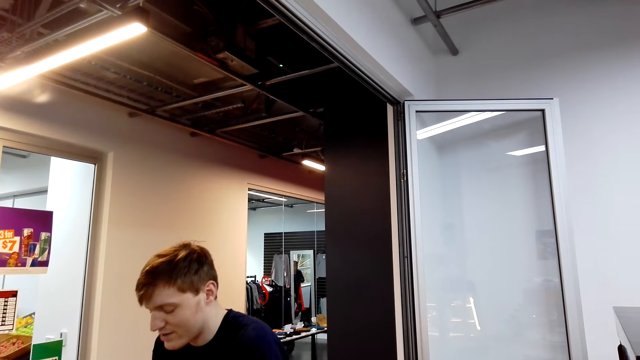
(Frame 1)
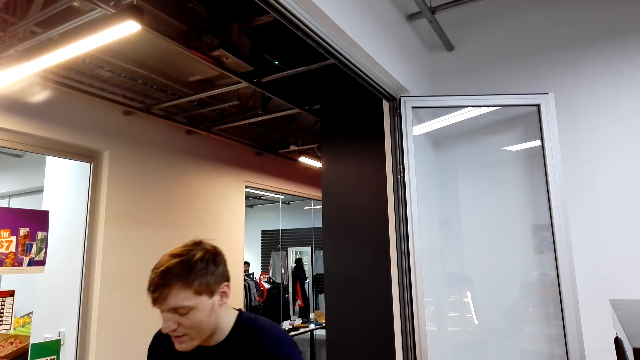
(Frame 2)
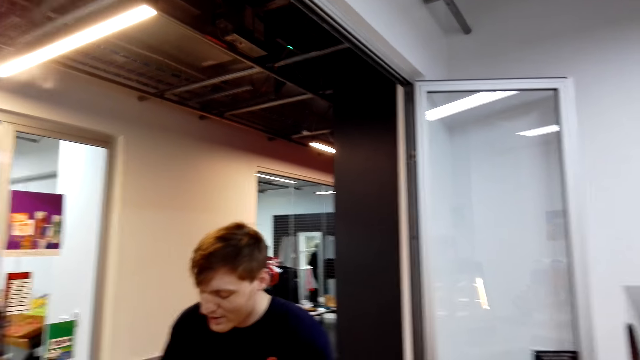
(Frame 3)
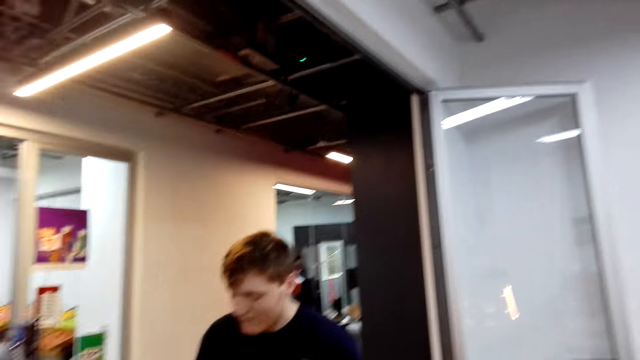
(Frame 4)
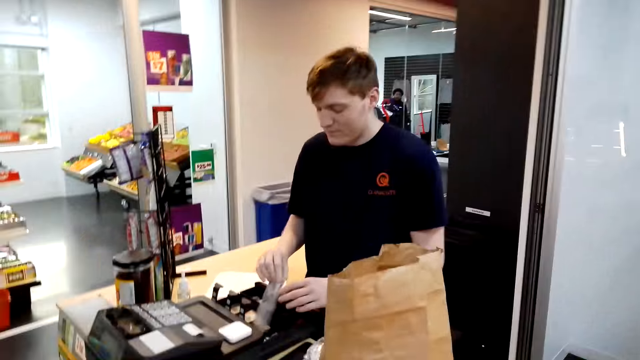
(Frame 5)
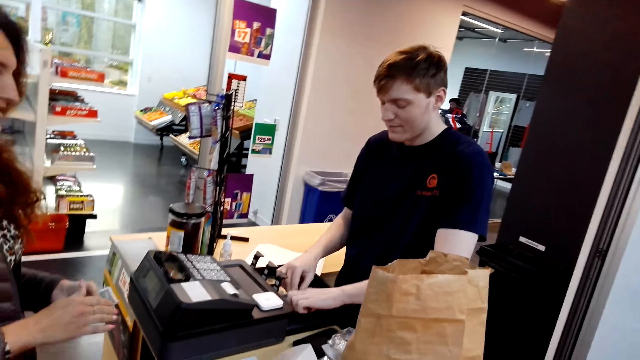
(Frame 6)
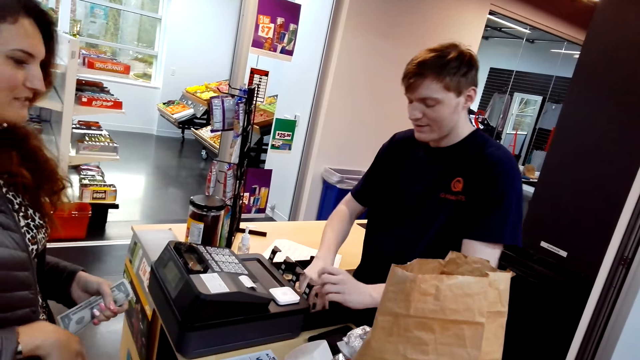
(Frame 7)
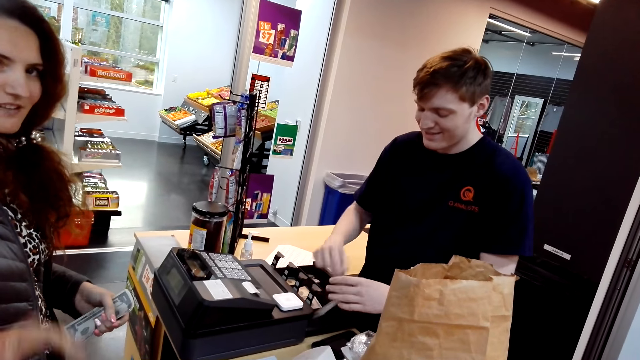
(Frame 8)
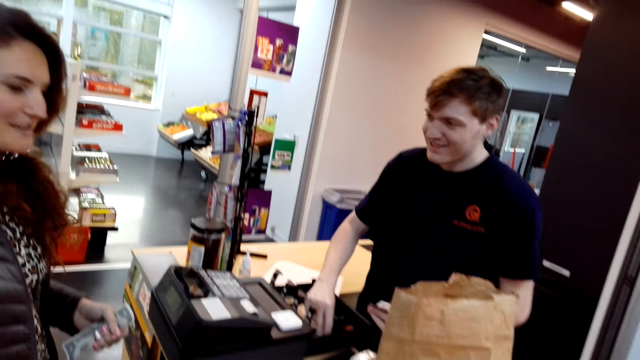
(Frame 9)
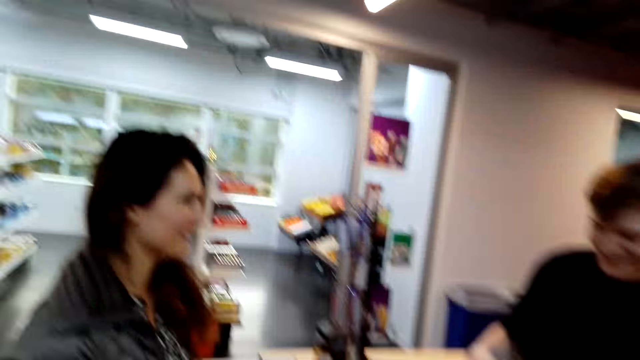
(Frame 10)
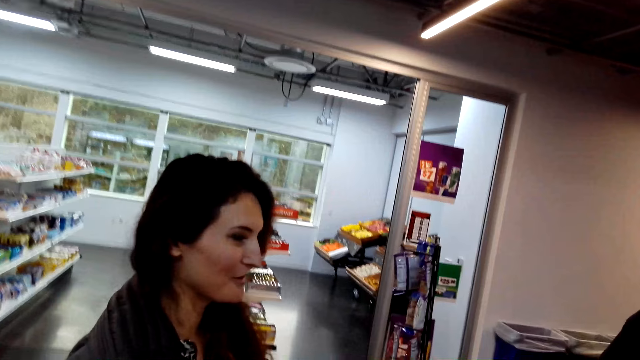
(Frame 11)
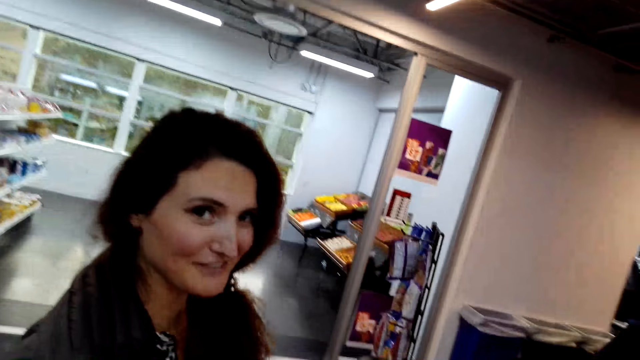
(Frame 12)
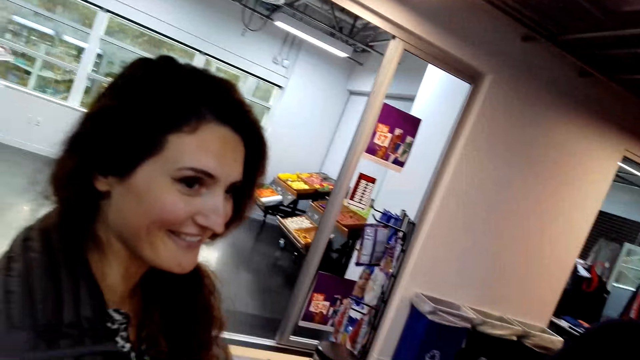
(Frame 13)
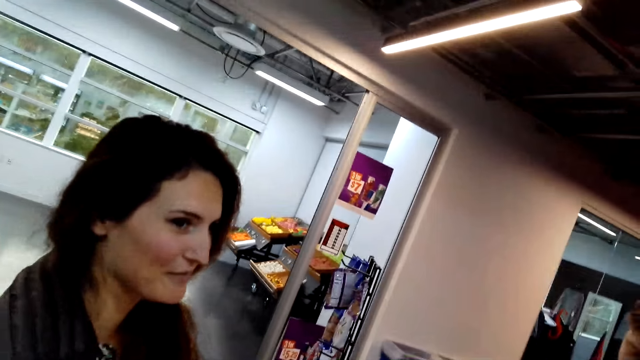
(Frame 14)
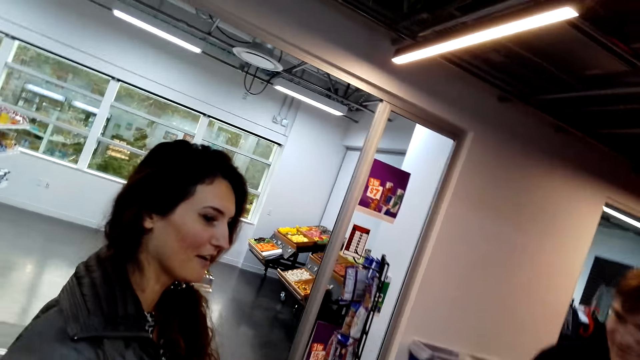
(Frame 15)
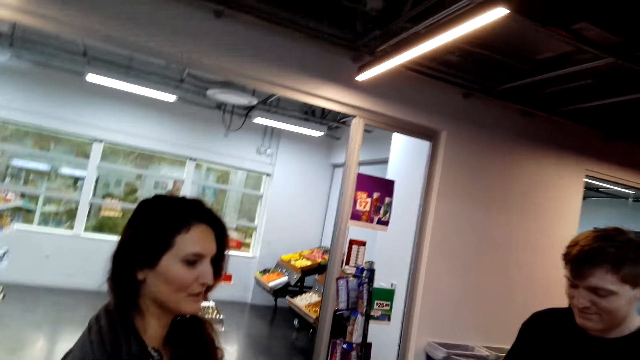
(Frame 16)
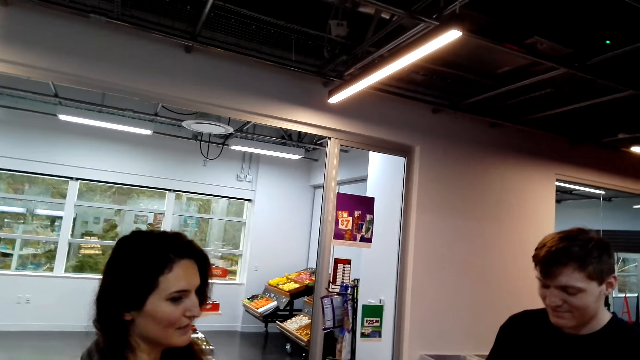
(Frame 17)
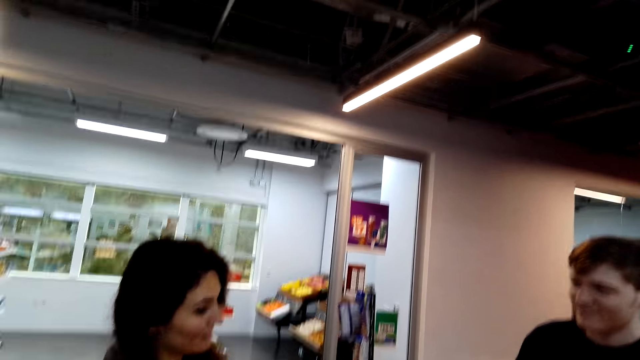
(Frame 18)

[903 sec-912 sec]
The camera wearer speaks to the cashier. The woman speaks to the camera wearer. The cashier puts the cash in the drawer. The cashier takes the cash from the drawer.

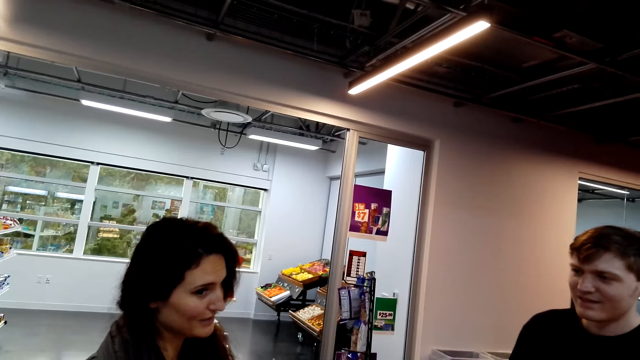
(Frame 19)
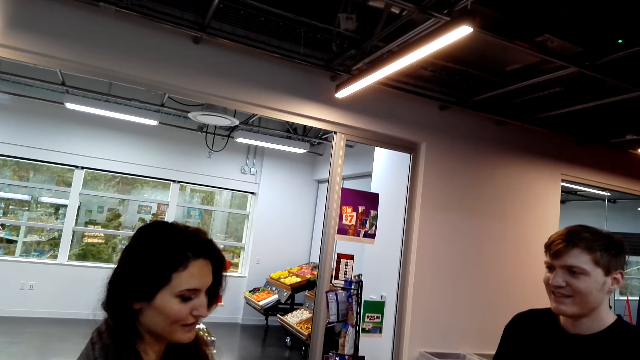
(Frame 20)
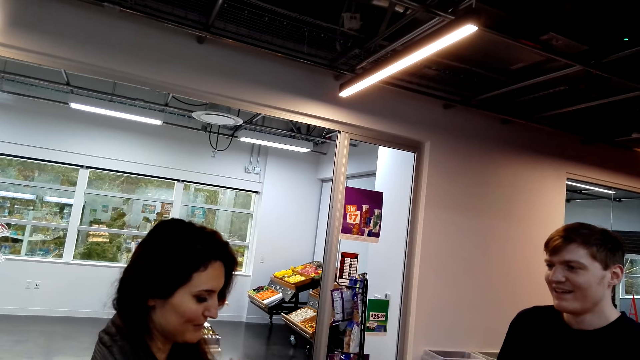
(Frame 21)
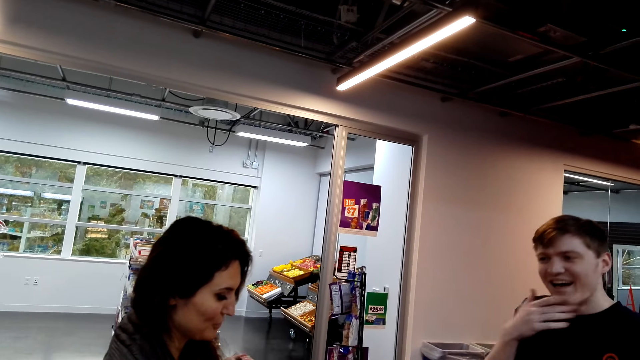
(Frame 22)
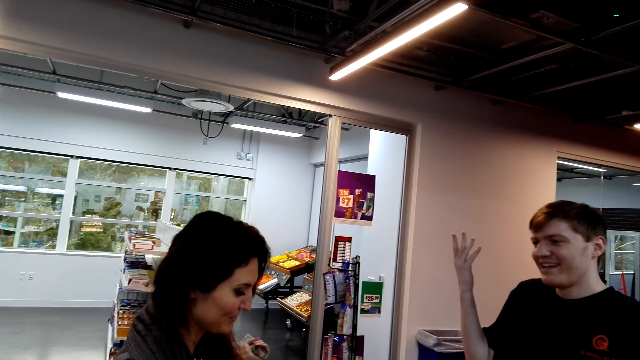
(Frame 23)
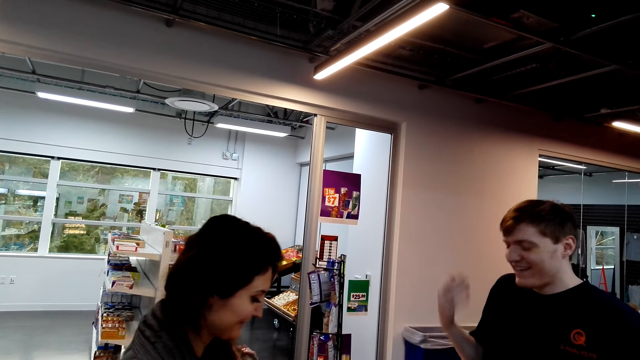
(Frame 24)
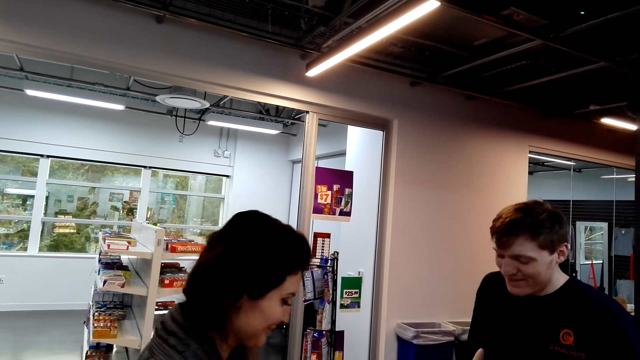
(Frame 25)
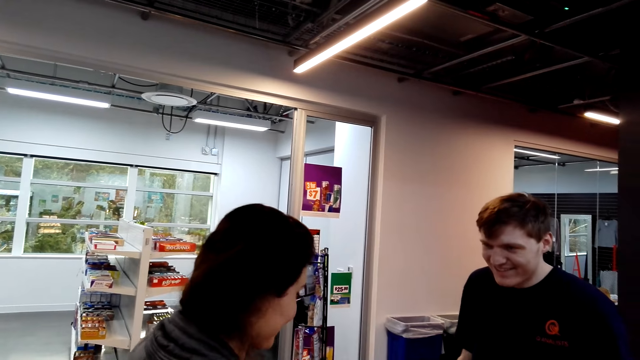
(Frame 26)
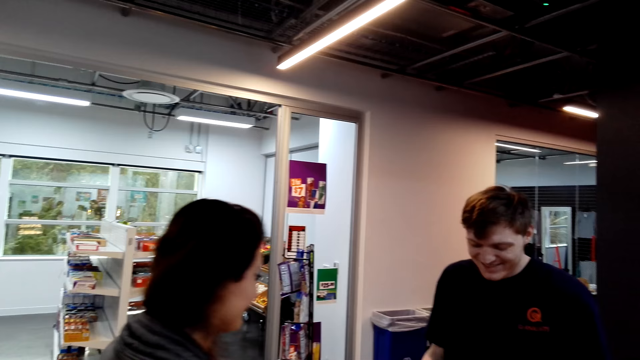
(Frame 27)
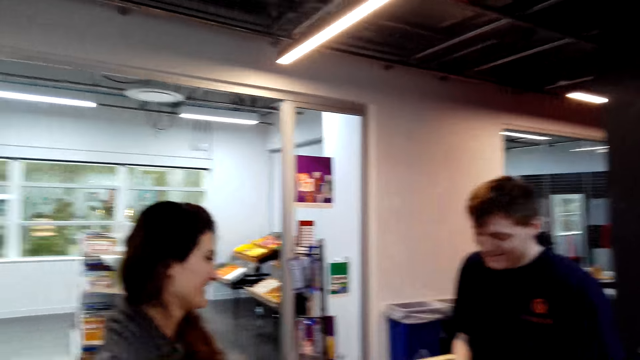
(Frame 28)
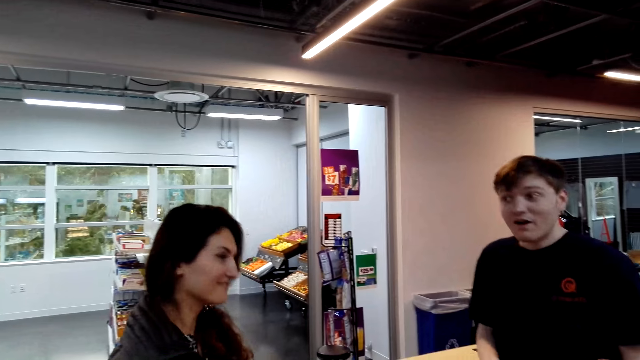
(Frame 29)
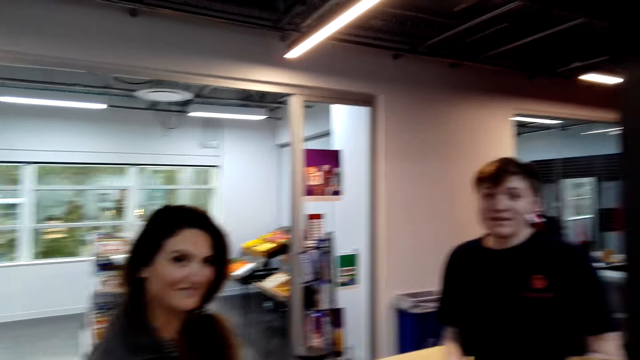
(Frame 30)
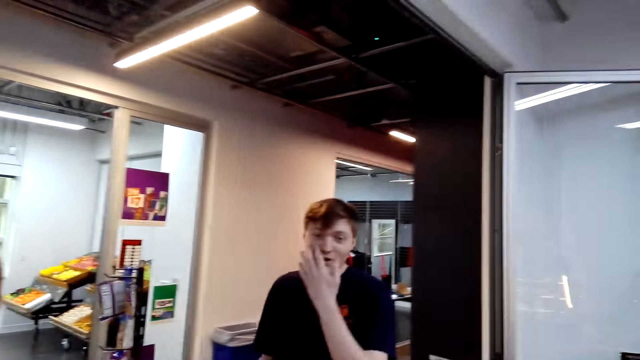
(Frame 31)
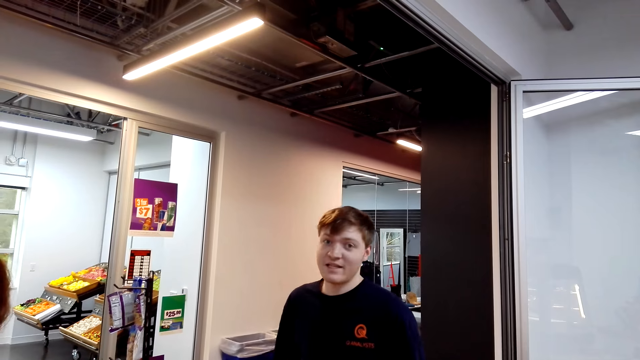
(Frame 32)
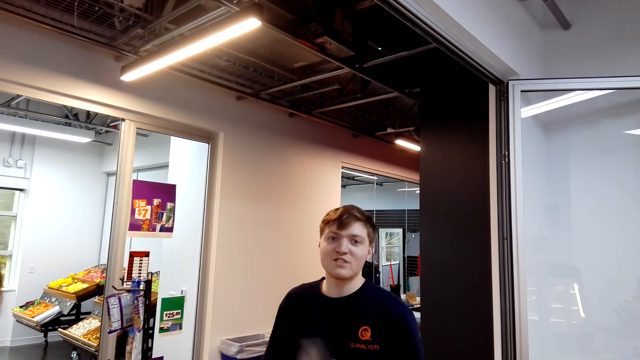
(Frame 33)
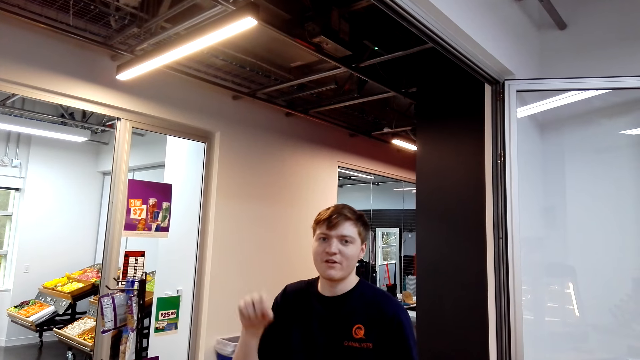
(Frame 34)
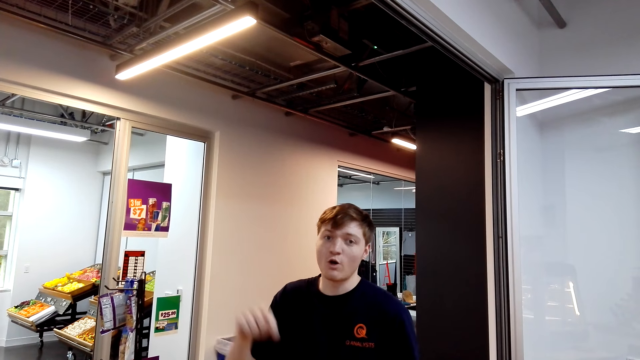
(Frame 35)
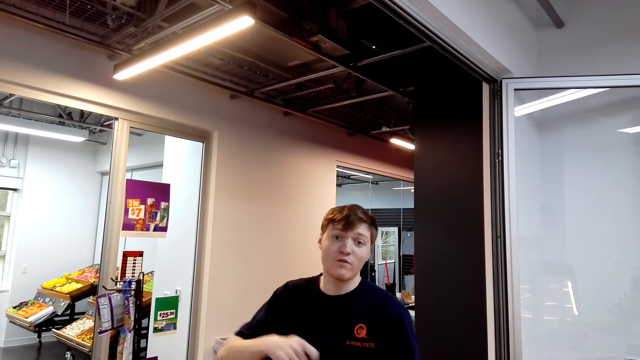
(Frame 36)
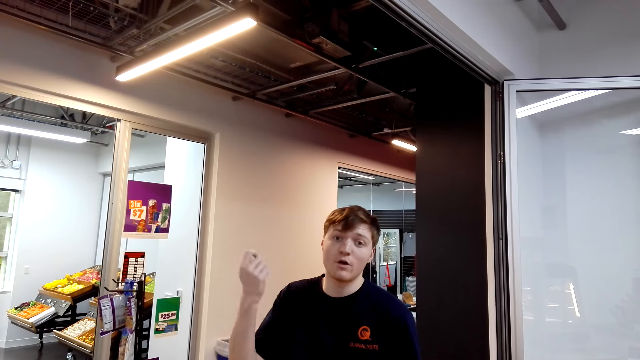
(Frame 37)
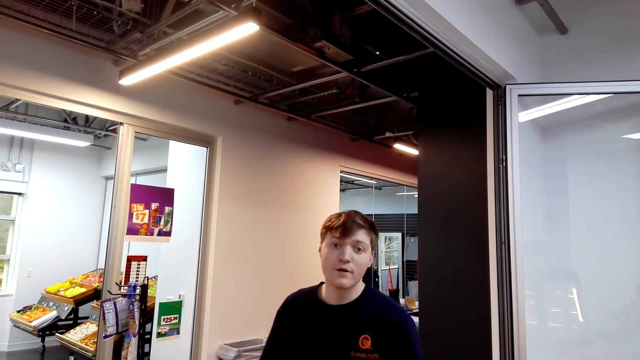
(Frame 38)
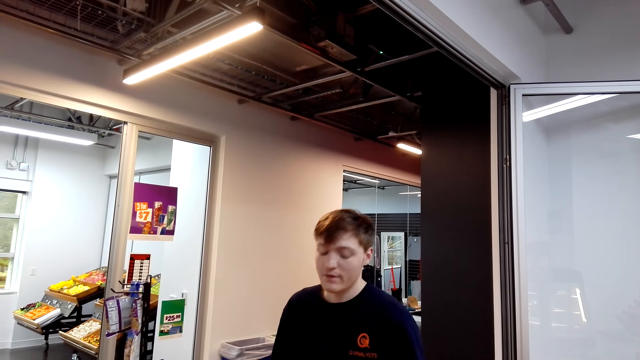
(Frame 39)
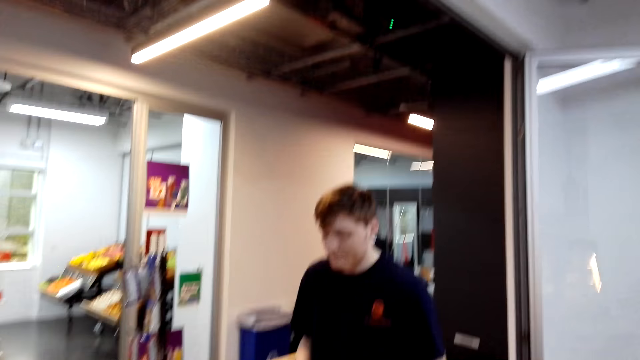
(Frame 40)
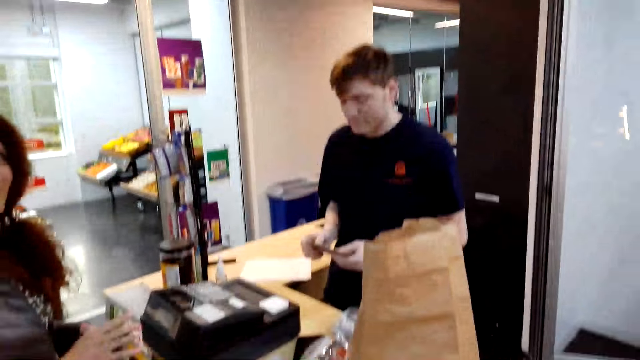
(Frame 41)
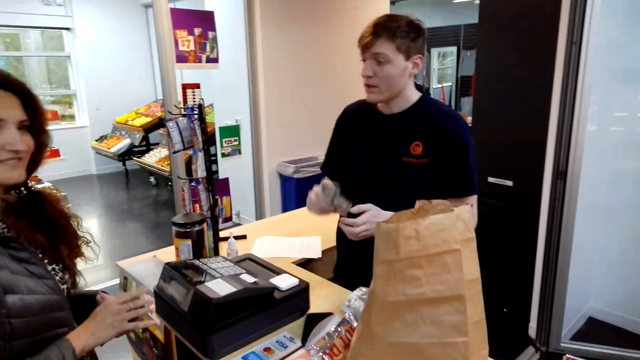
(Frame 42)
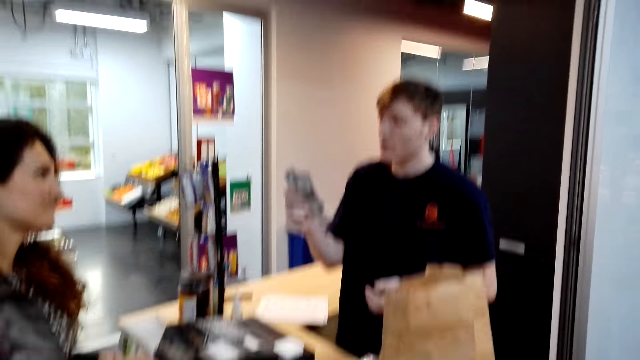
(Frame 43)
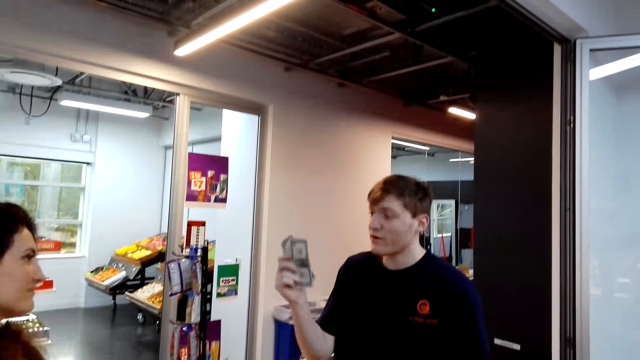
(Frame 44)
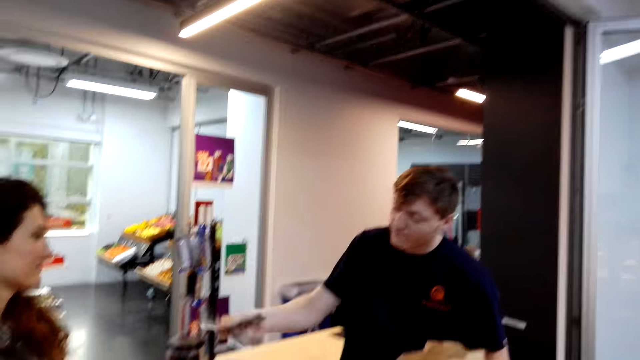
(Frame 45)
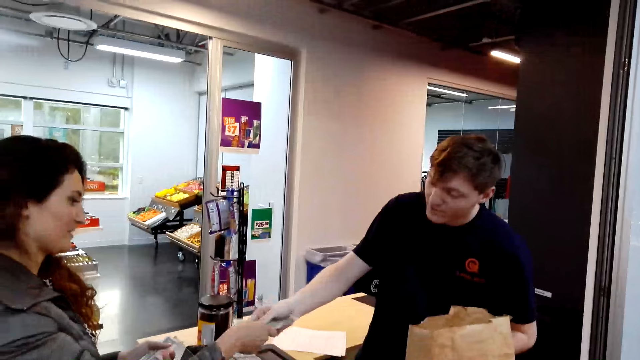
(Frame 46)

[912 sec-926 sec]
The cashier moves the hand to the chin. The cashier speaks to the woman. The cashier moves the hand down. The cashier speaks to the camera wearer. The cashier moves the hand to the face and moves the hand with the cash. The cashier speaks to the woman. The cashier gives the woman cash.
